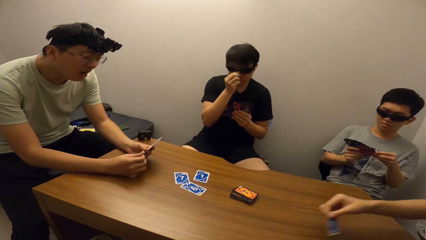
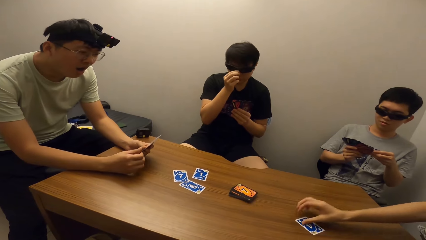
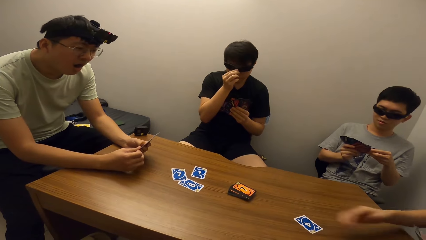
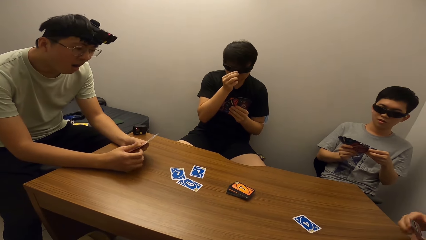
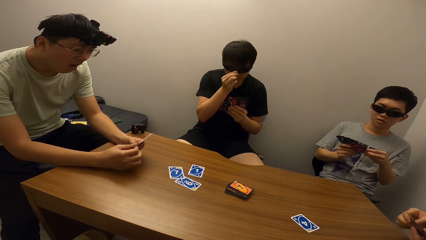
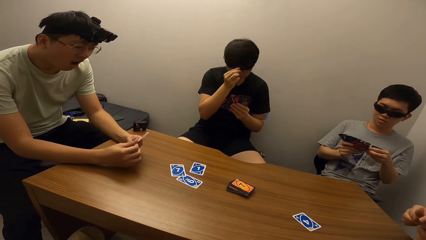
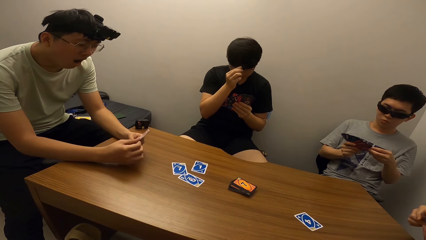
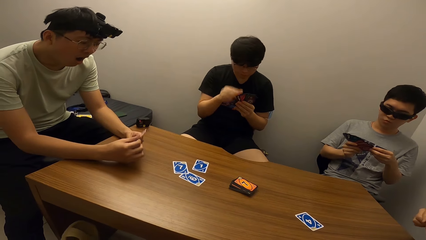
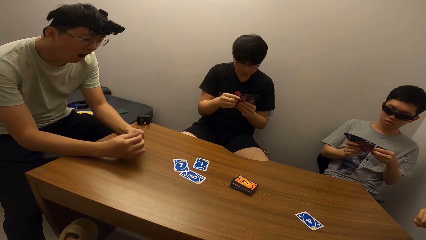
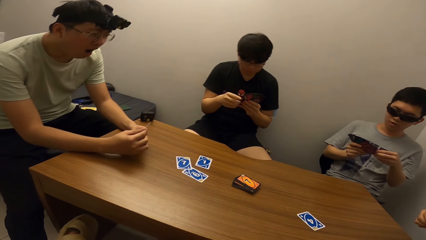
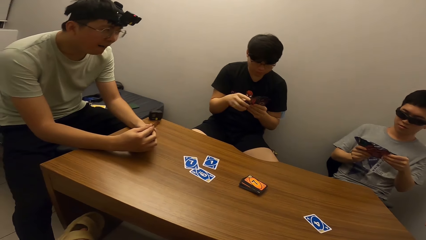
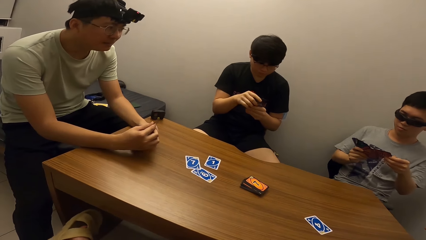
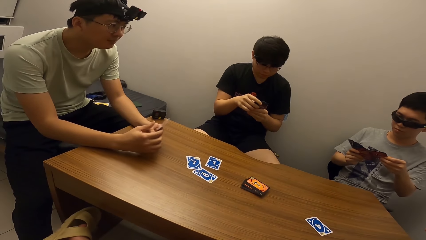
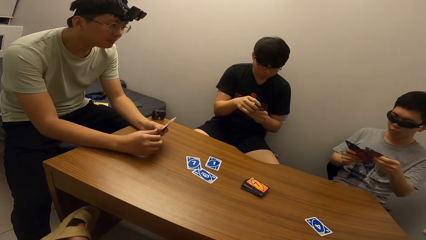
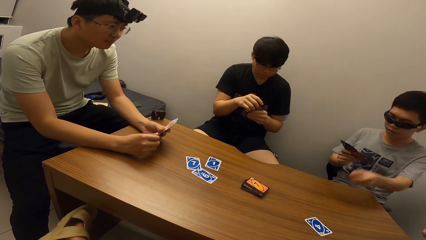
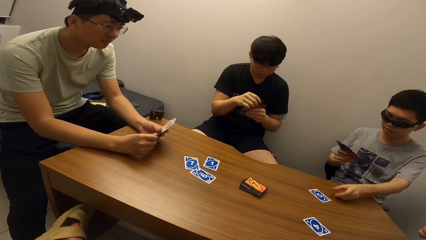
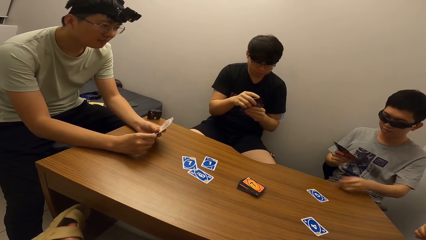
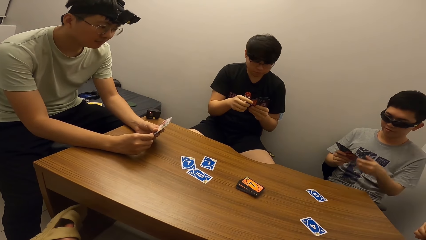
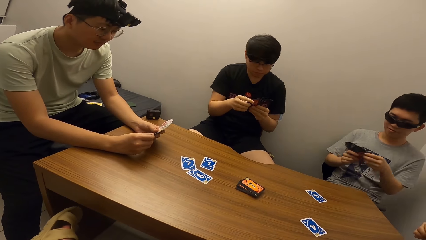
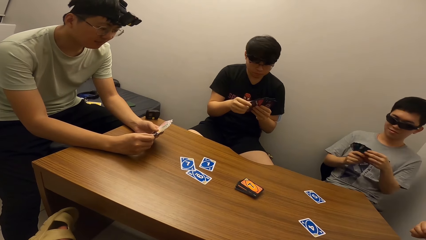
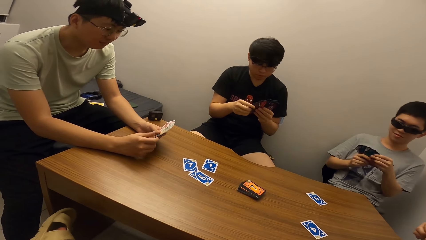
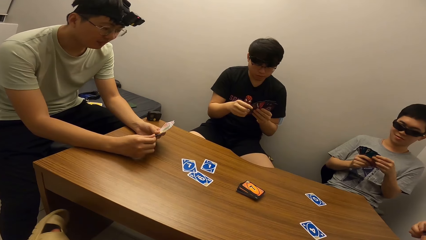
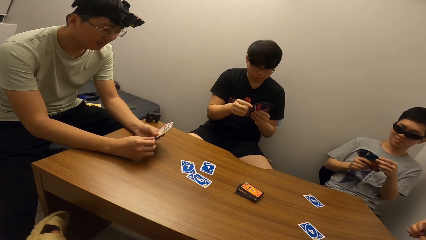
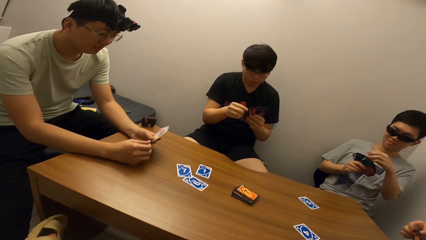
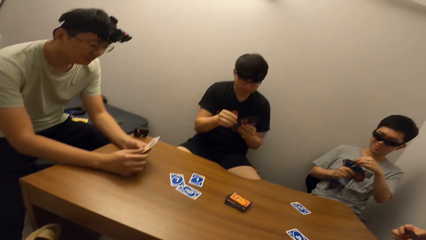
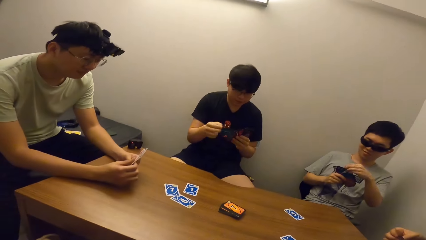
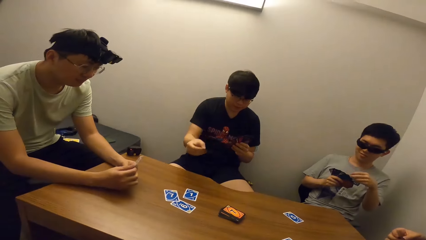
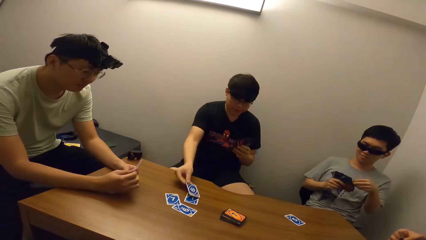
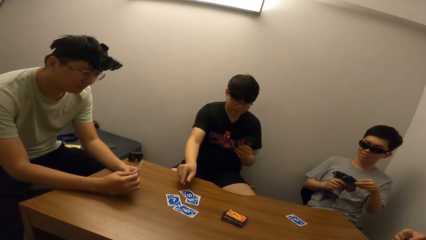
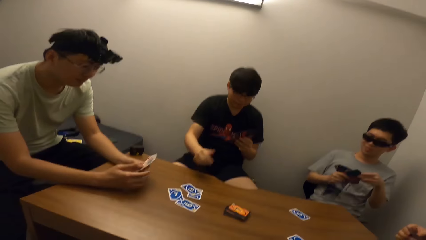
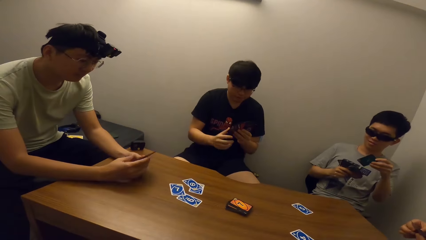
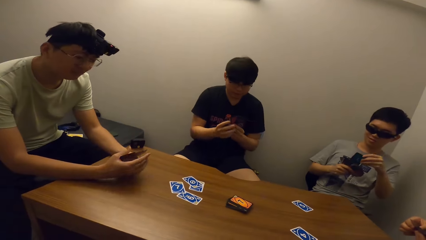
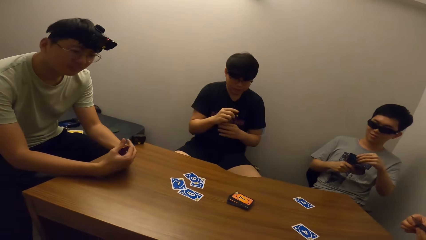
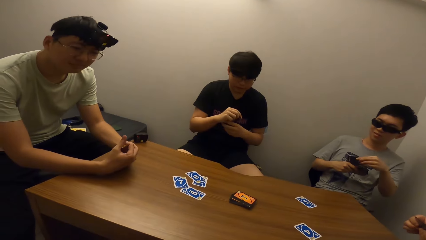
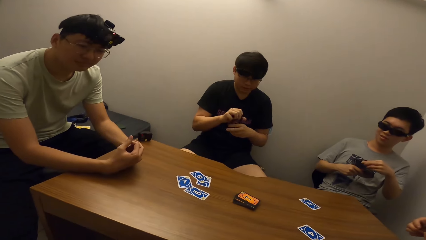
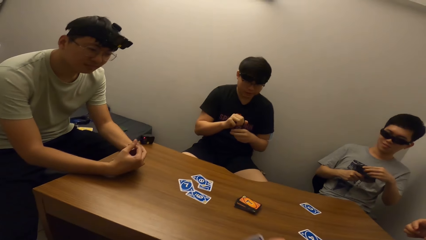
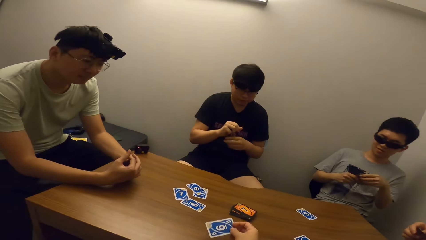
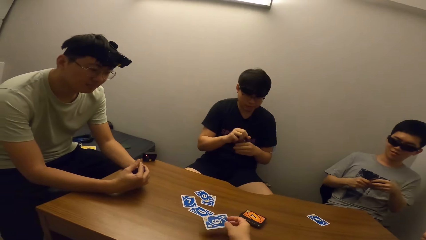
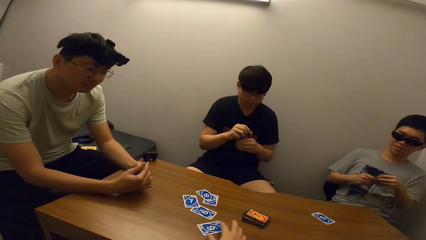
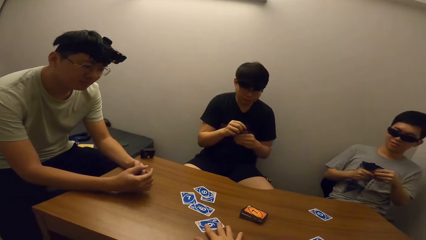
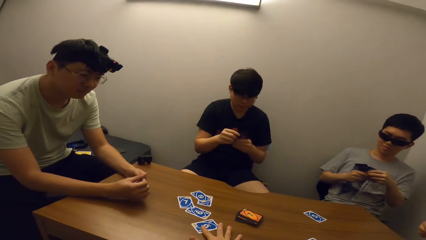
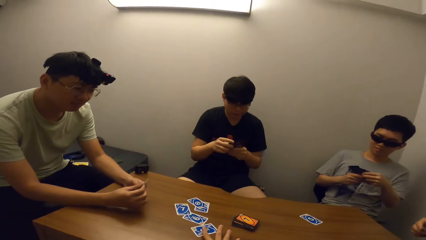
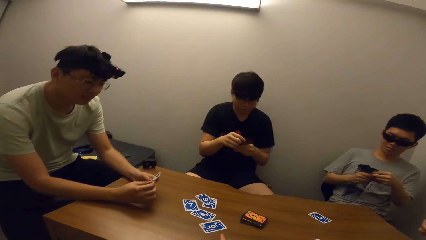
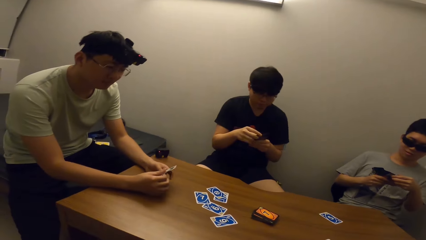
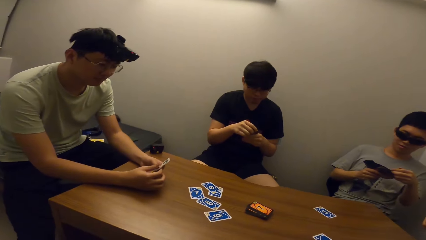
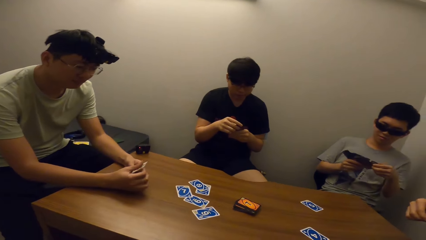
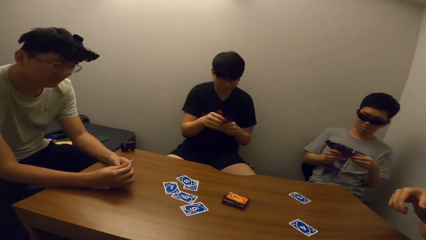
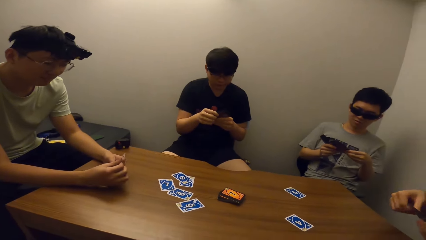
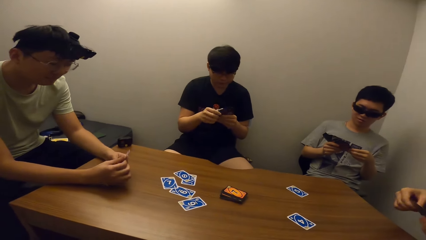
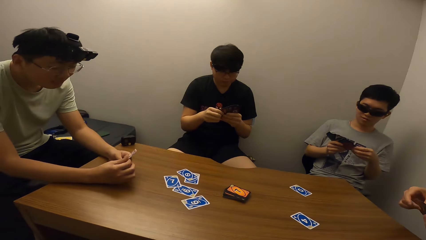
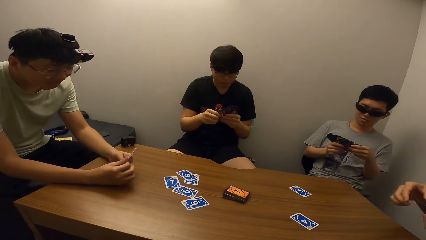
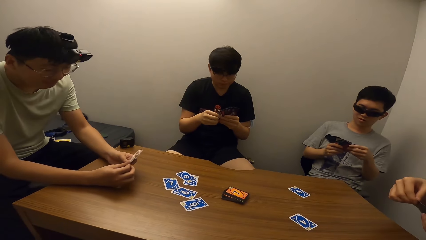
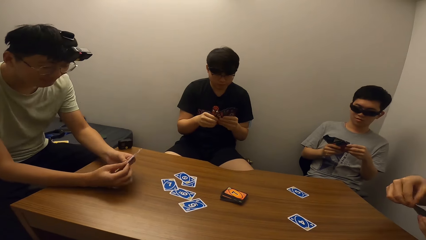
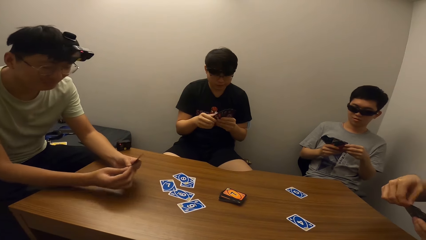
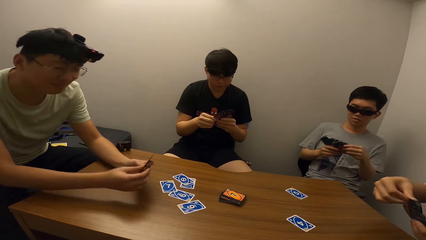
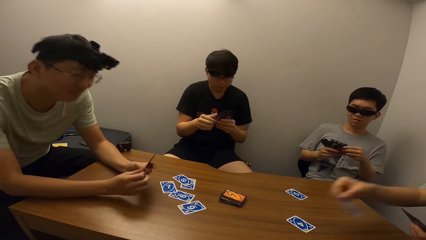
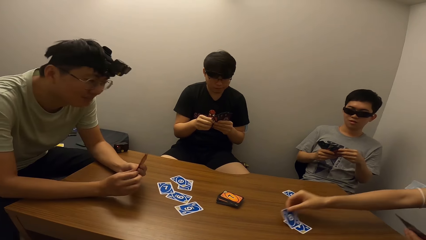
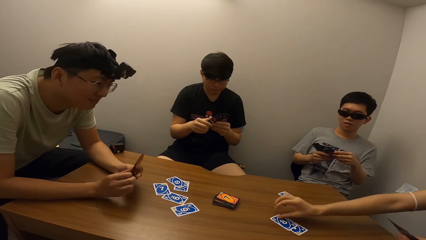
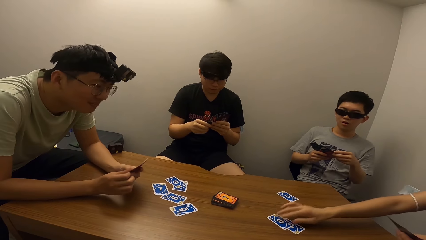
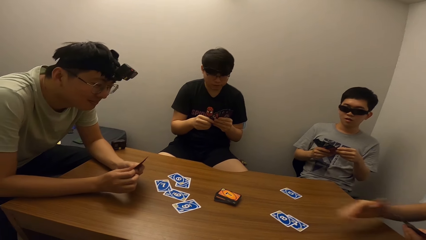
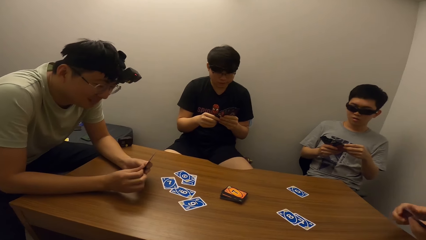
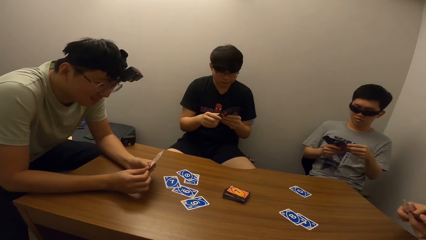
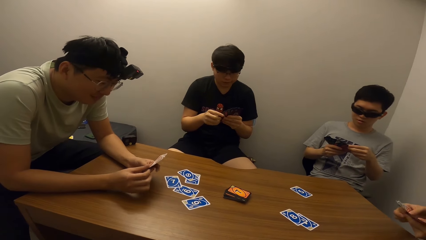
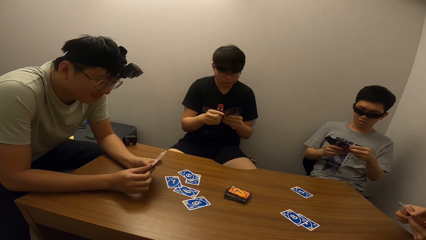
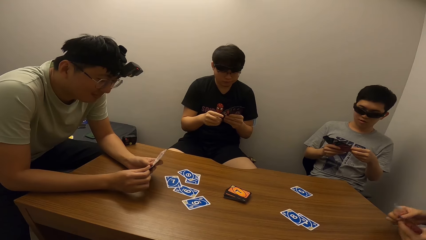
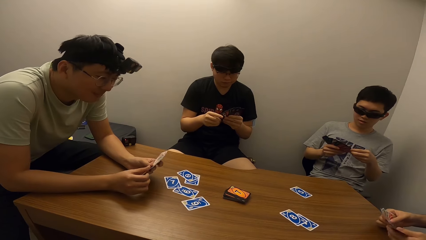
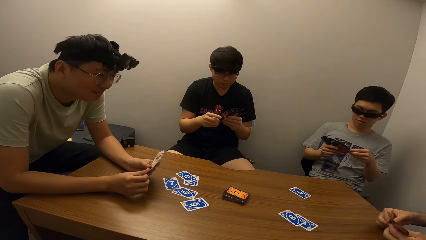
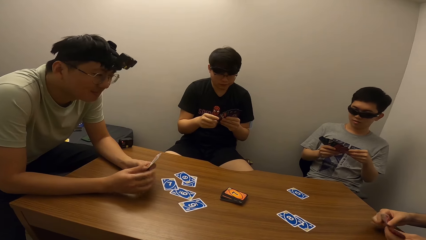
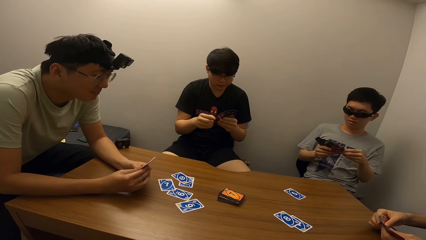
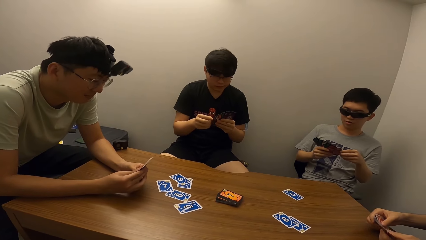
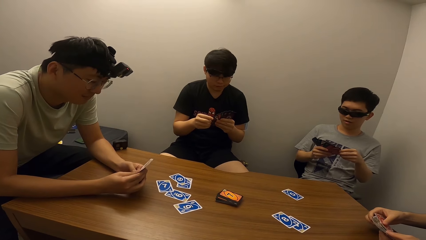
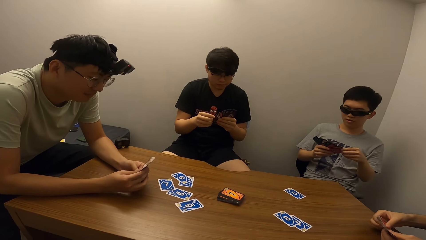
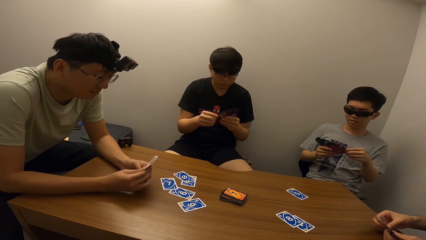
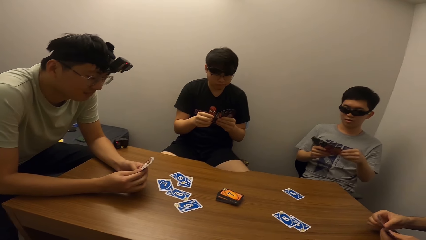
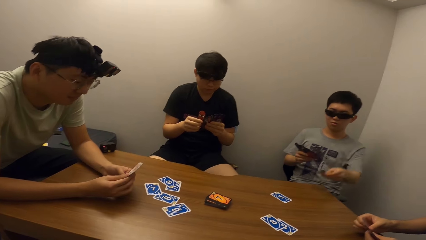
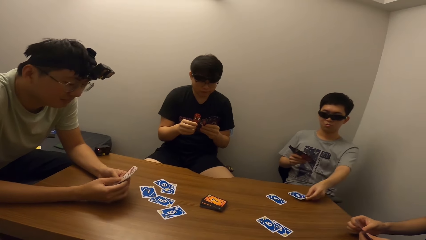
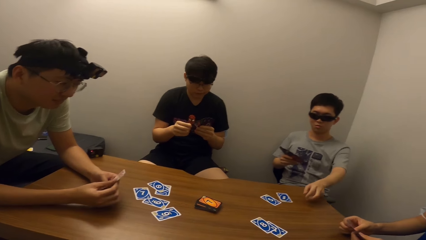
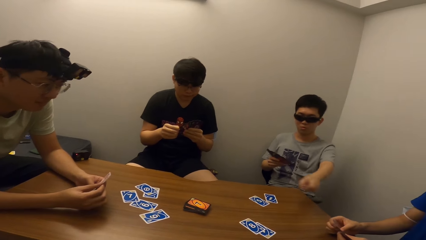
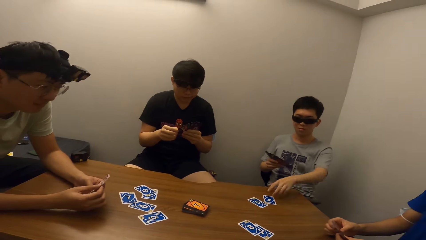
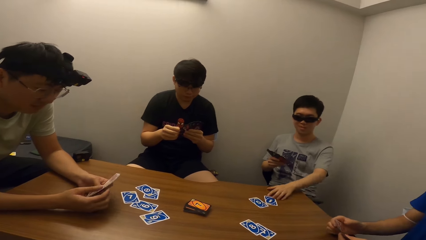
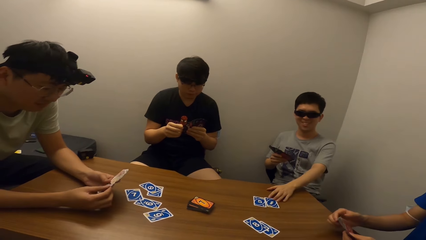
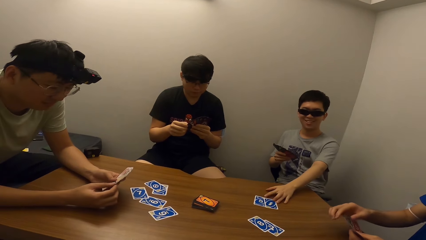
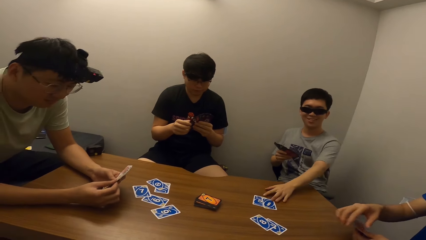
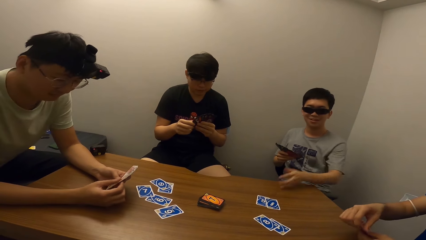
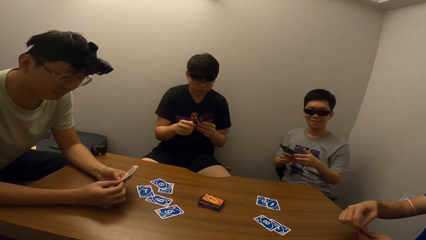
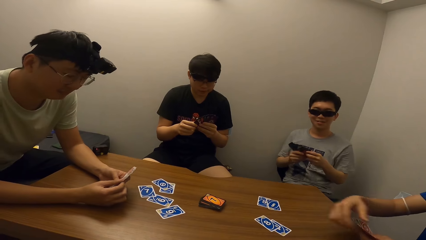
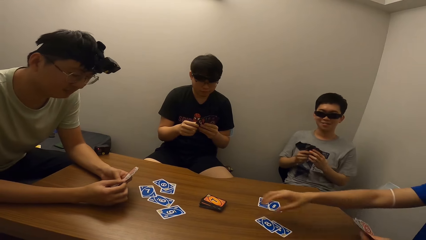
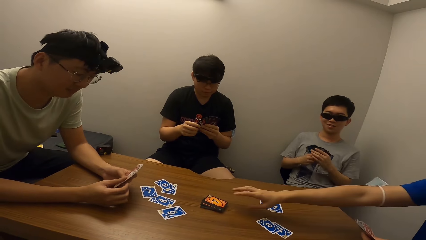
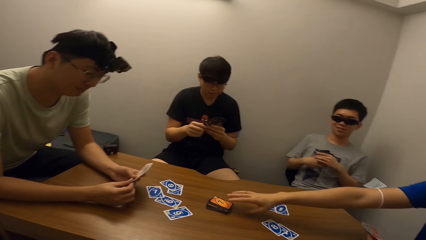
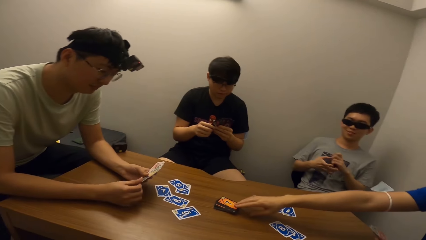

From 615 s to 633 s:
A man drops a card on the table. A boy places a card on the table. Another man drops a card on the table. The camera wearer drops a card on the table. The first man drops a card on the table. The other man places a card on the table. The boy moves the card. A third man adjusts cards on the table.
